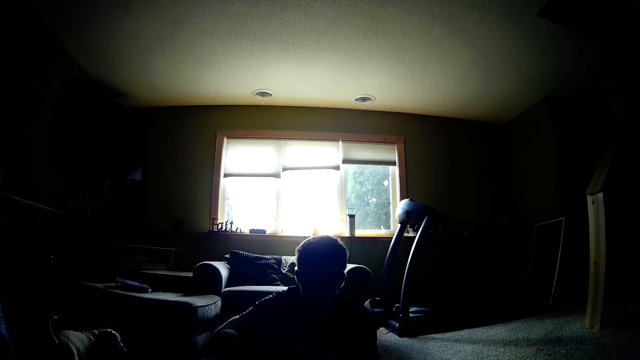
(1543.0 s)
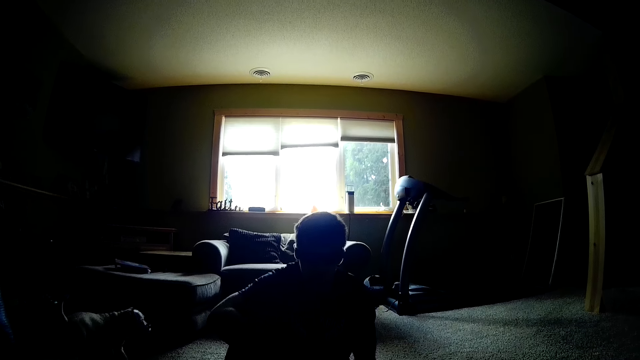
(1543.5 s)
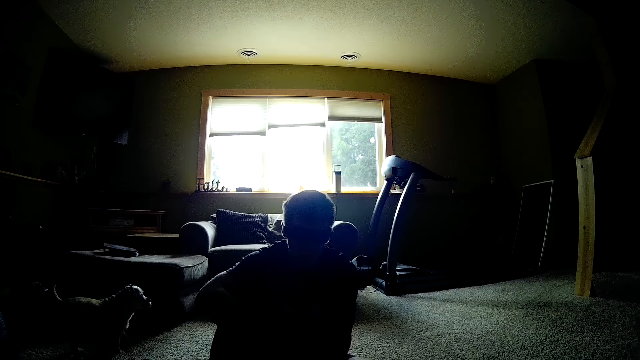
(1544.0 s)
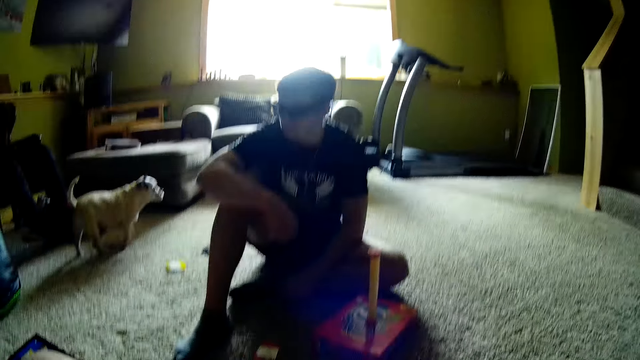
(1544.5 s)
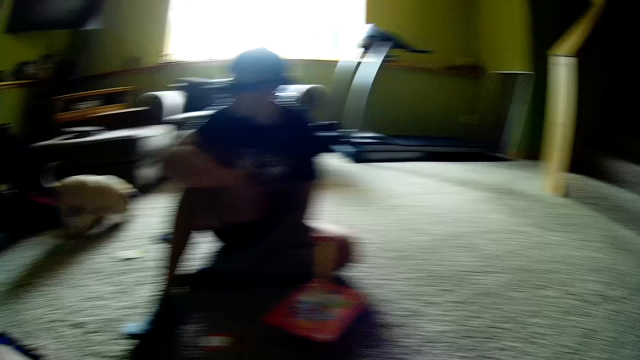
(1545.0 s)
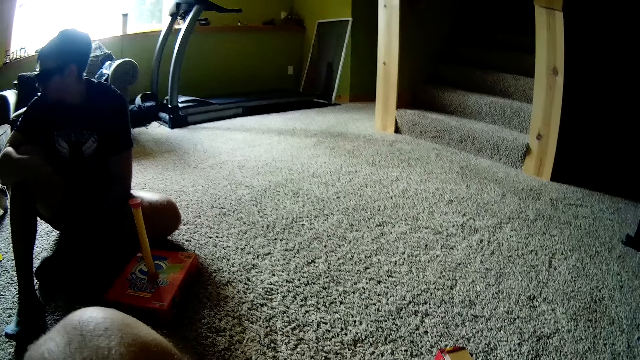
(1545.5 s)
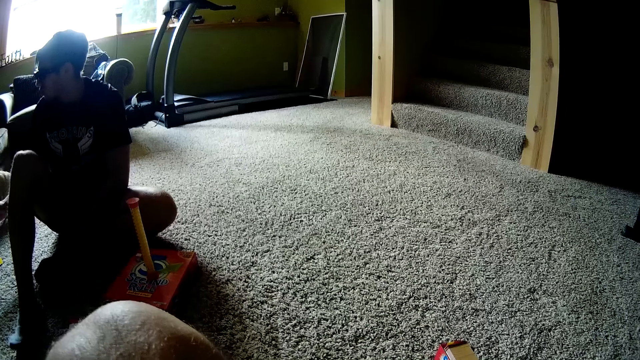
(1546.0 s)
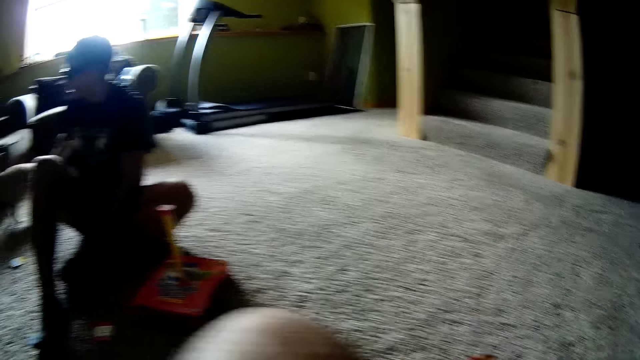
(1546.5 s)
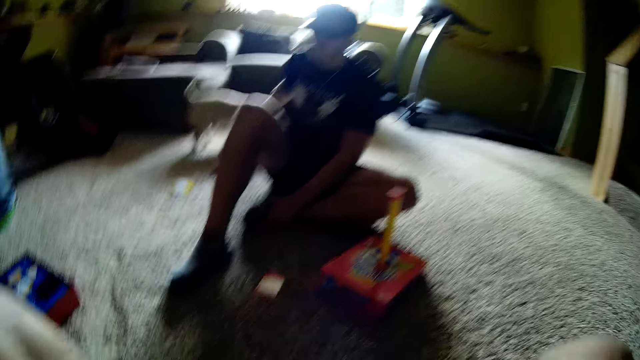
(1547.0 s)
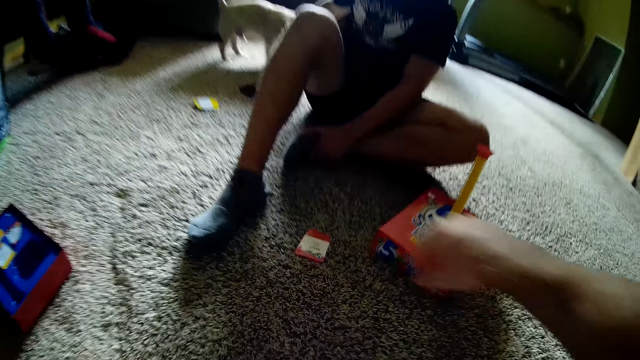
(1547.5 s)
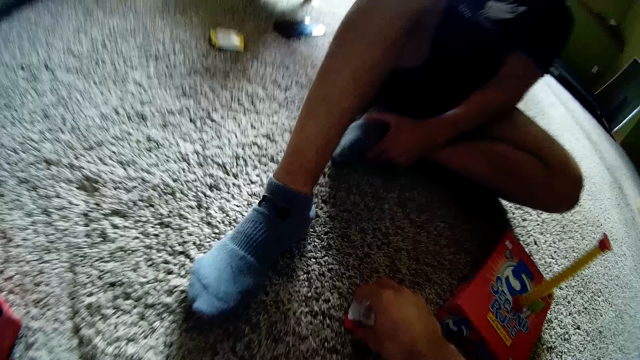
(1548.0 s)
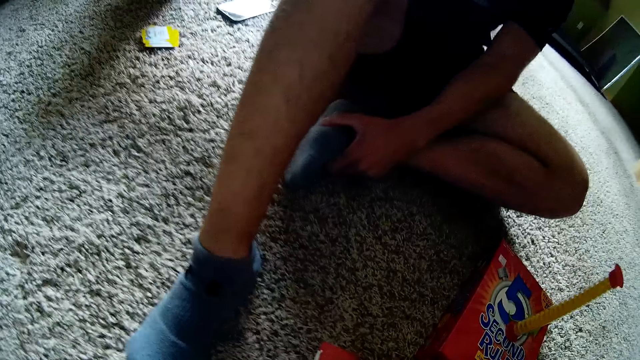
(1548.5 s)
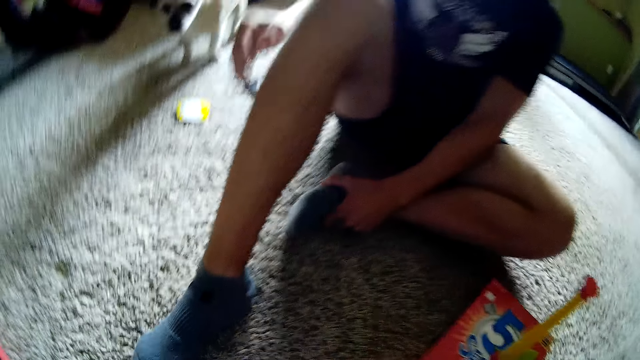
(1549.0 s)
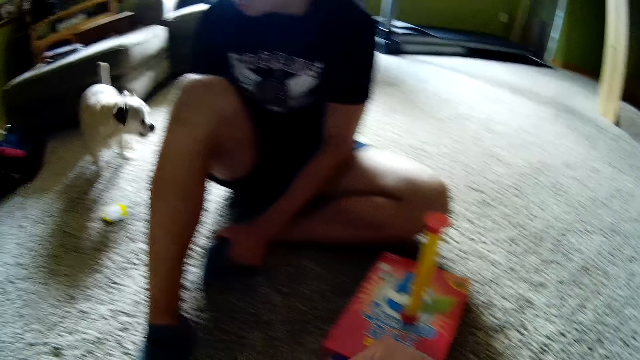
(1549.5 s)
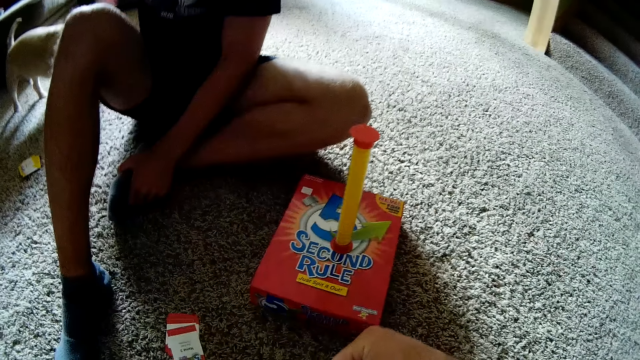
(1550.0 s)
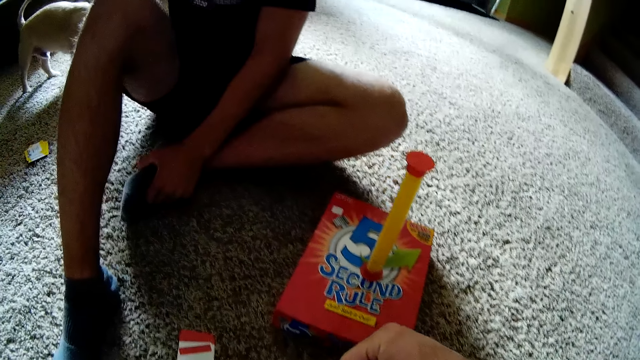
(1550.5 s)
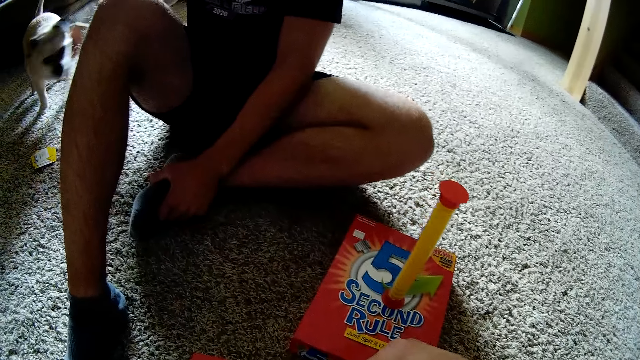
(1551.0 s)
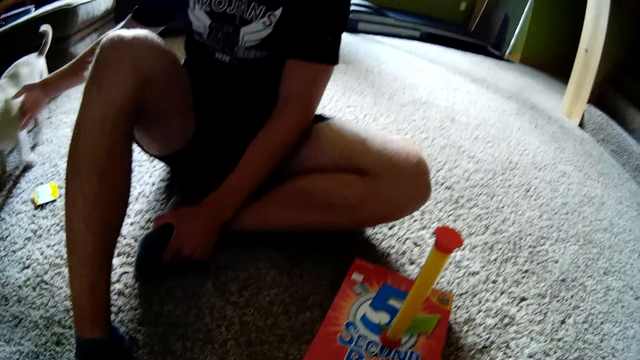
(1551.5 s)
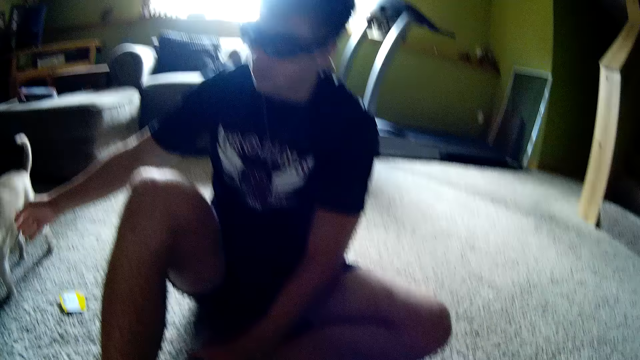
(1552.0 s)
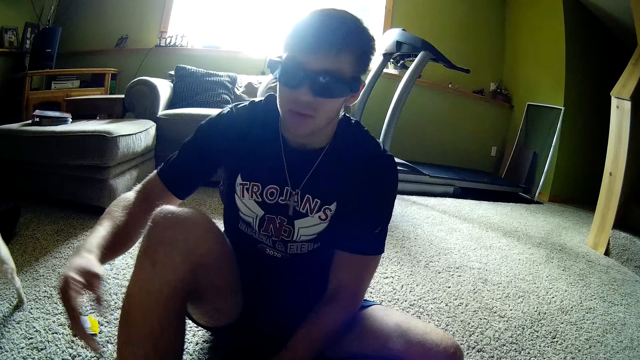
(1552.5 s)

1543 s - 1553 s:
A man touches his leg, turns around, holds a pet, and talks to the pet. The camera wearer picks up a card from the carpet. They look around. The man touches his leg. The camera wearer reads the card. The man holds the pet.

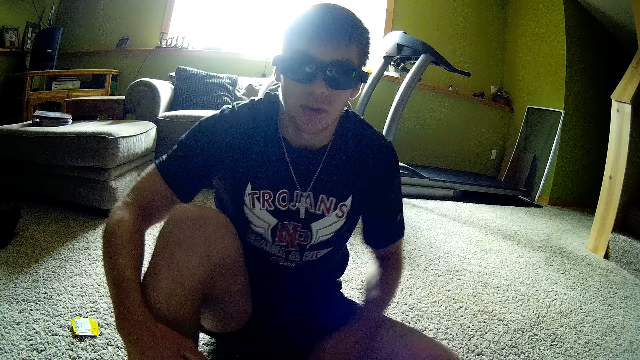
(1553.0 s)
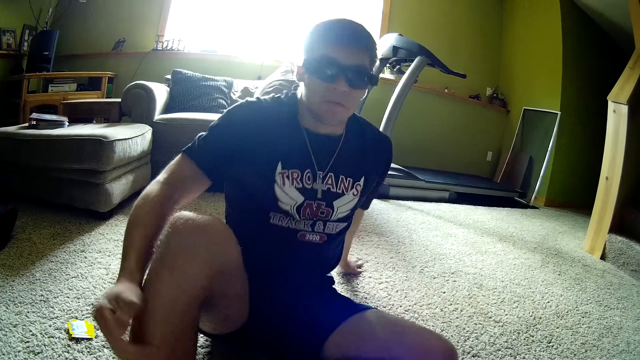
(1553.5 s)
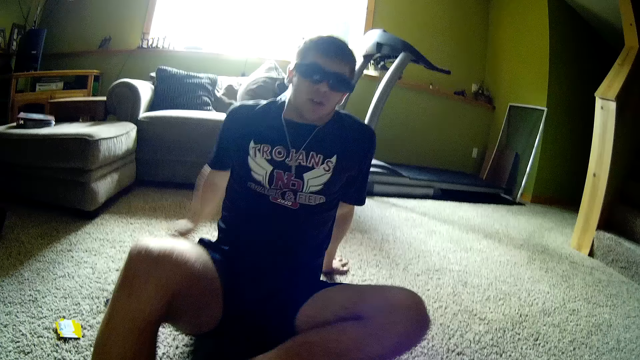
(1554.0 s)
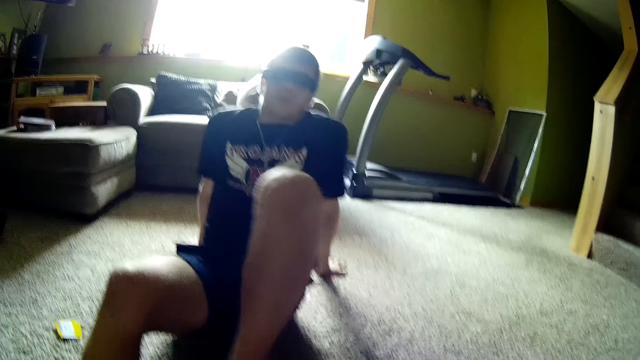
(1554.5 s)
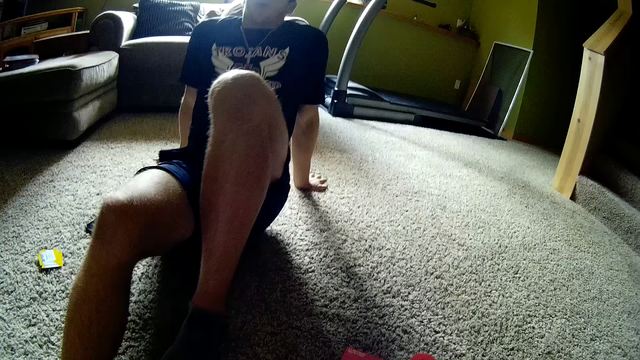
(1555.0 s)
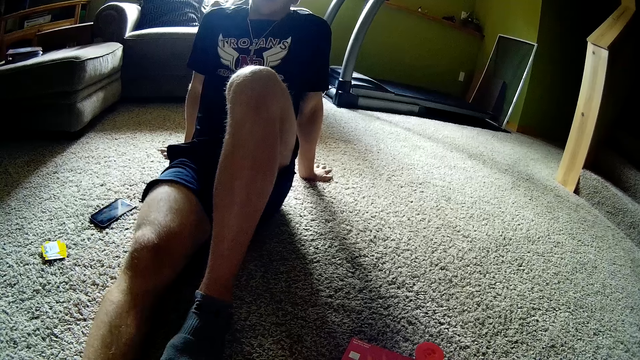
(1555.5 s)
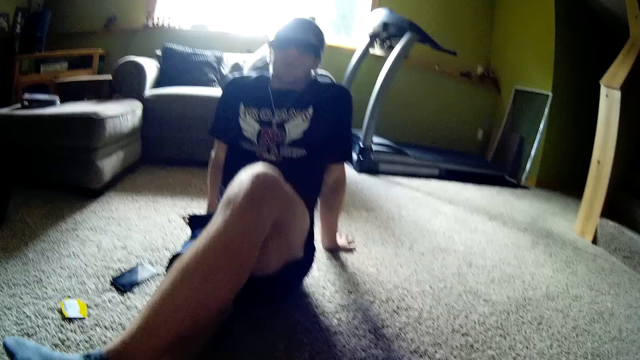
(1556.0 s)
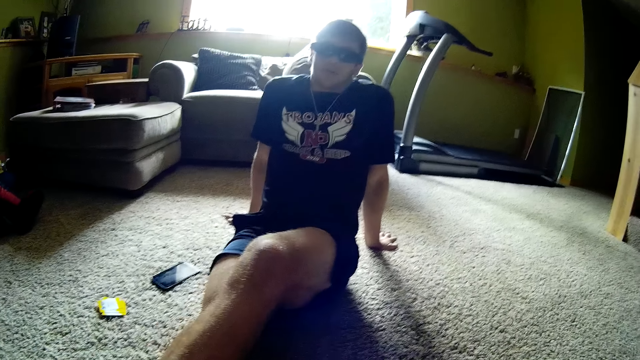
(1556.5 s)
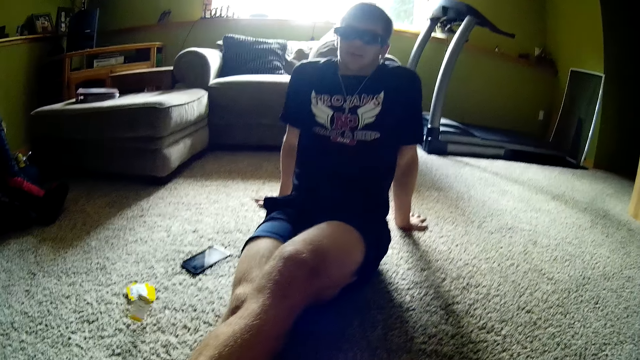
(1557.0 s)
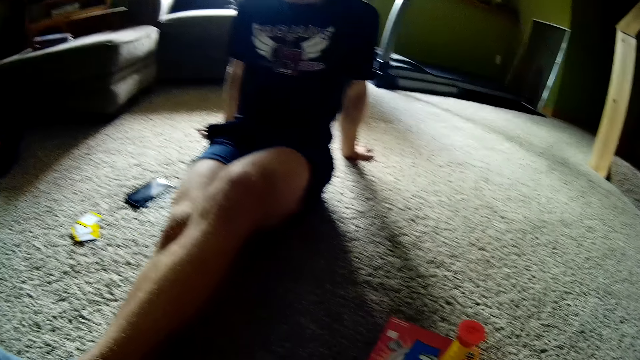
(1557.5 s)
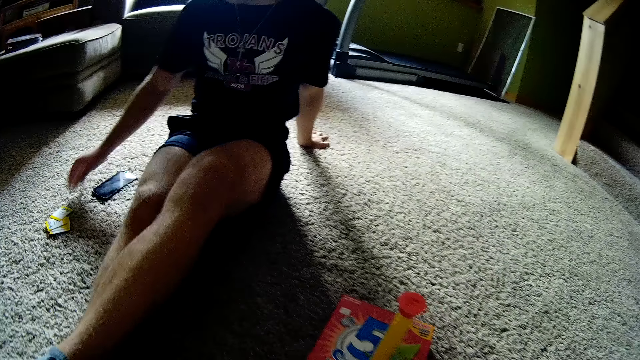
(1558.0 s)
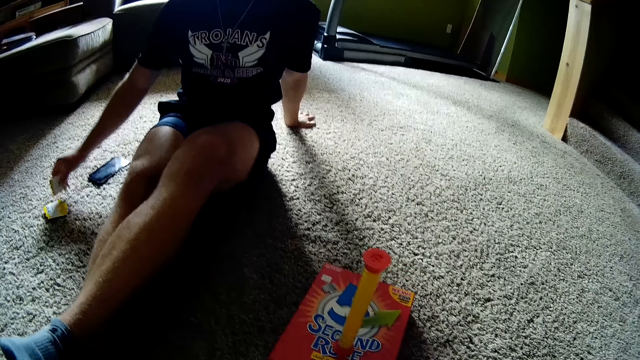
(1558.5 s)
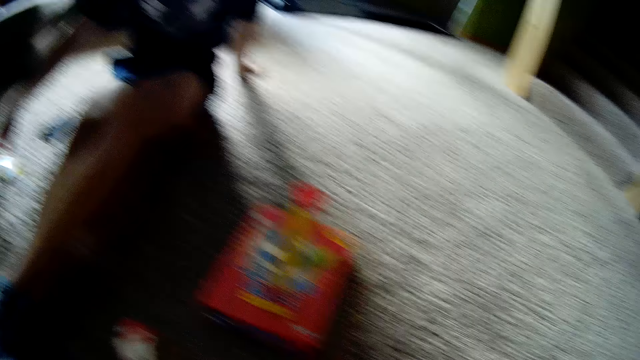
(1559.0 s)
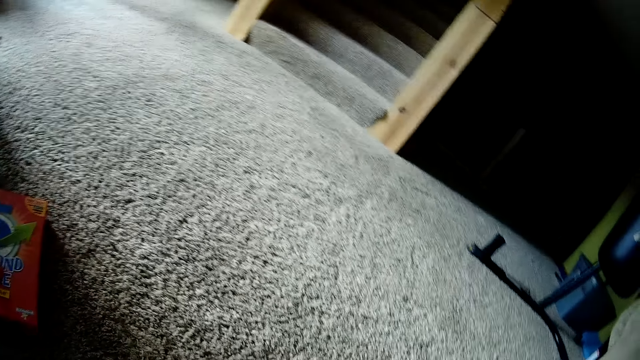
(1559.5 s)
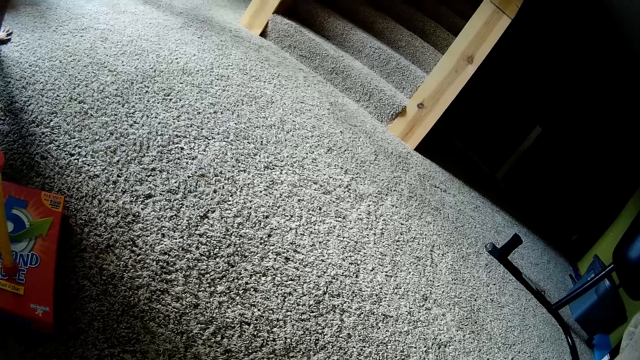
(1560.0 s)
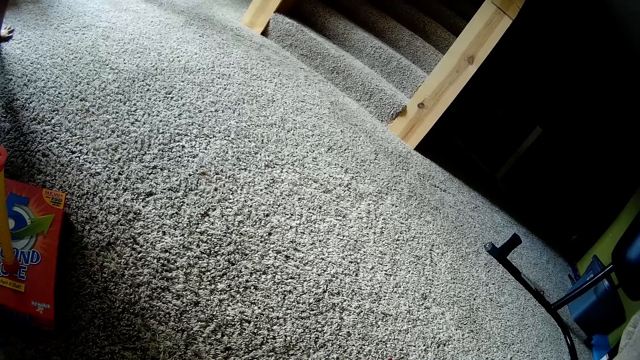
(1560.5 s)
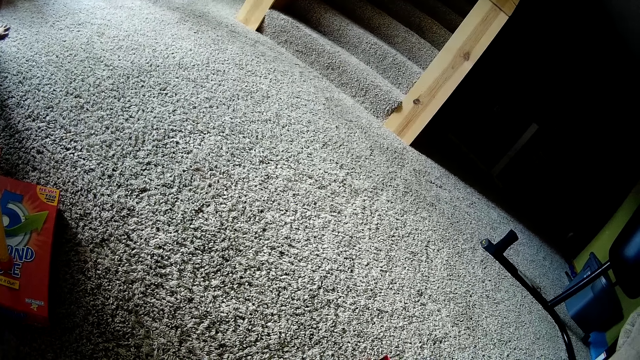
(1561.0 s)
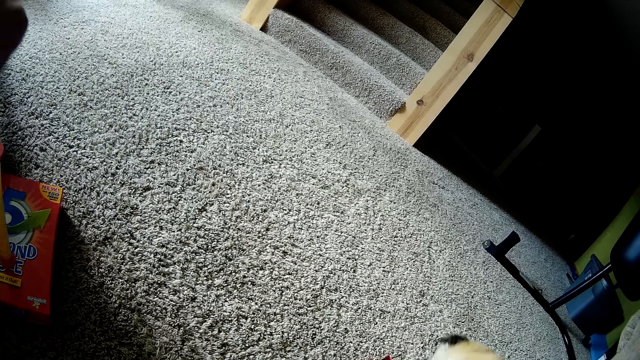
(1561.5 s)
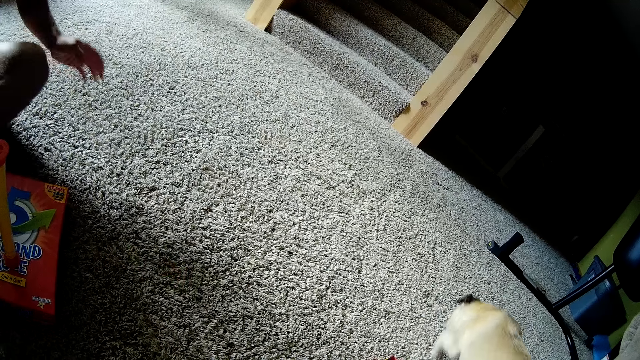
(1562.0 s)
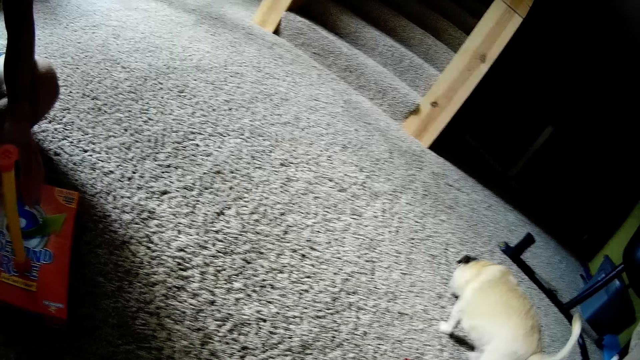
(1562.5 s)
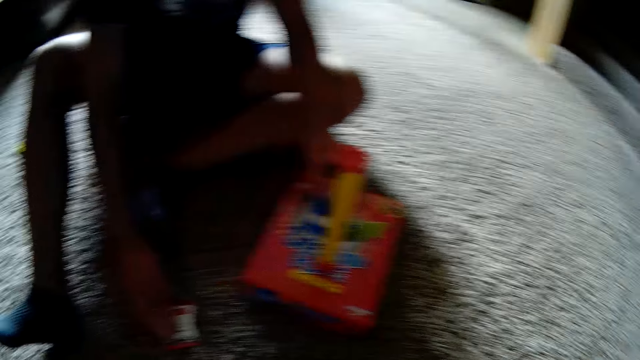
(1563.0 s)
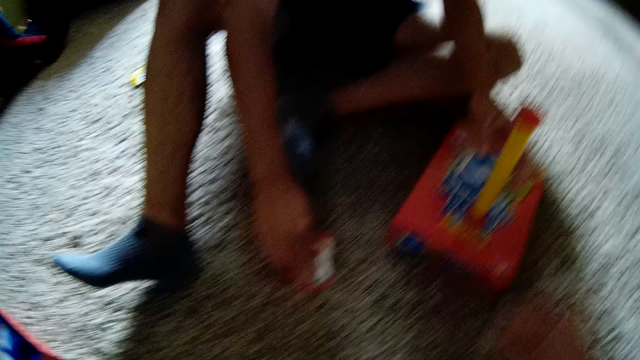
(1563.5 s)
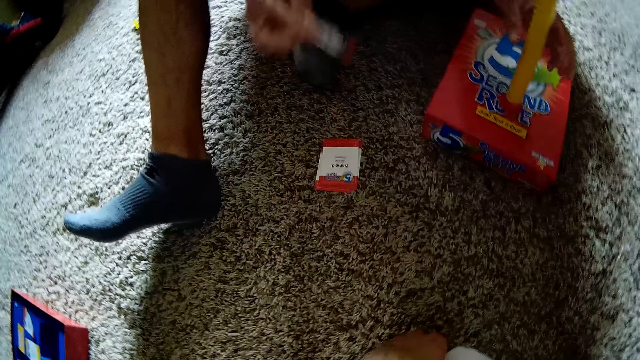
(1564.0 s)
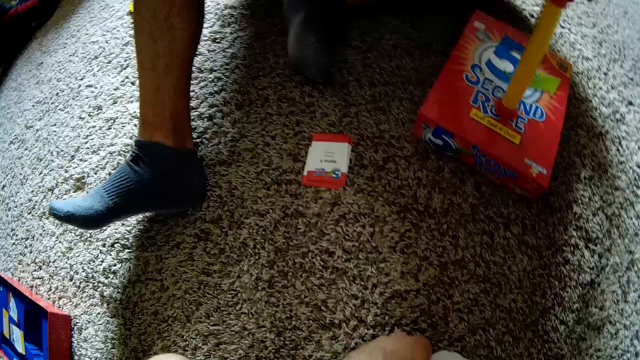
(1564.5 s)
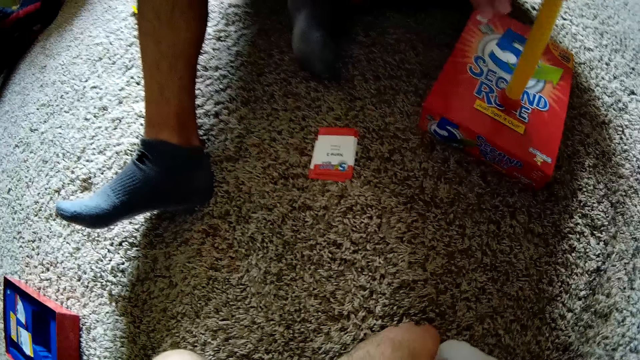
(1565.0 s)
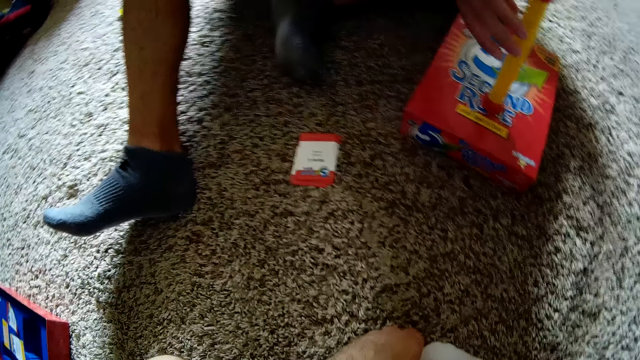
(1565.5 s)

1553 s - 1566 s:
A man puts his hand on the leg, moves his hand backwards, raises his leg, and converses with the camera wearer. The man moves the leg forward. The camera wearer throws a card on the carpet. The man moves his hand forward, picks up a card from the carpet, and moves the card on the floor. The camera wearer looks around. The man moves the hand close to the timer, picks up a card from the carpet, lifts the card upwards, and reads the card.
